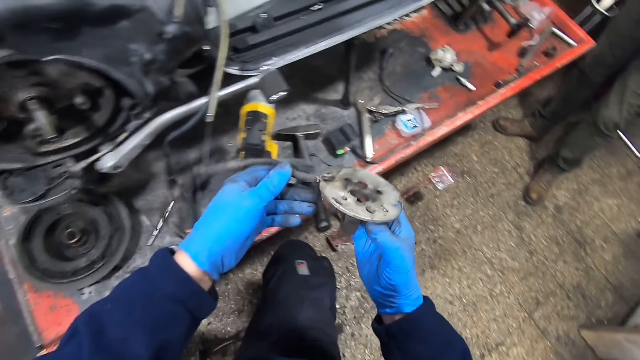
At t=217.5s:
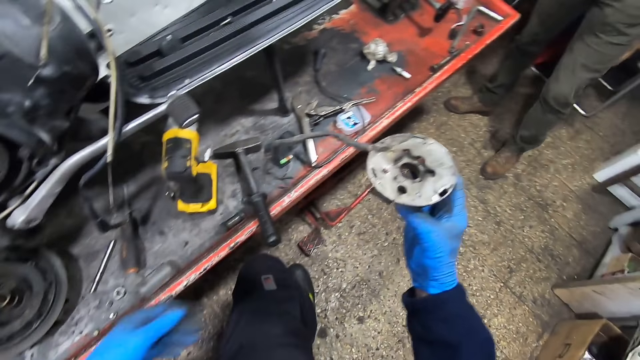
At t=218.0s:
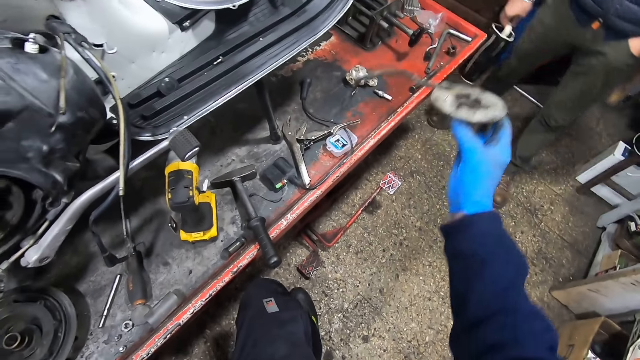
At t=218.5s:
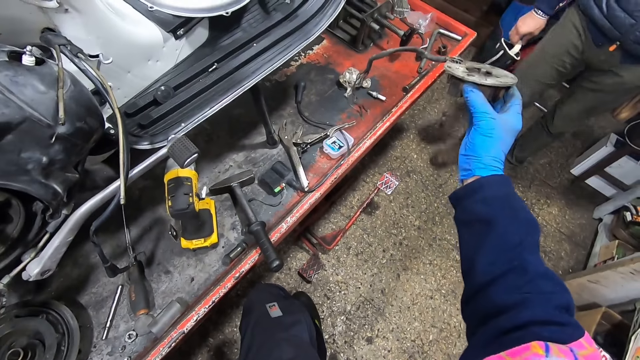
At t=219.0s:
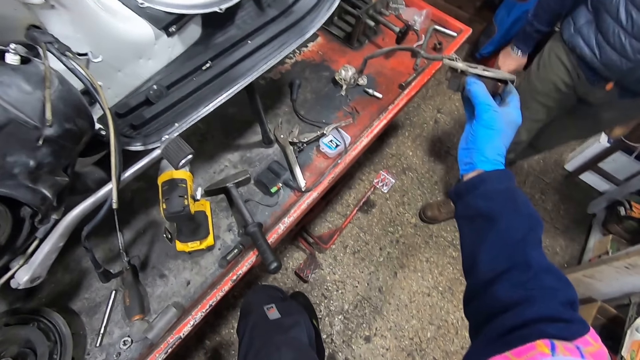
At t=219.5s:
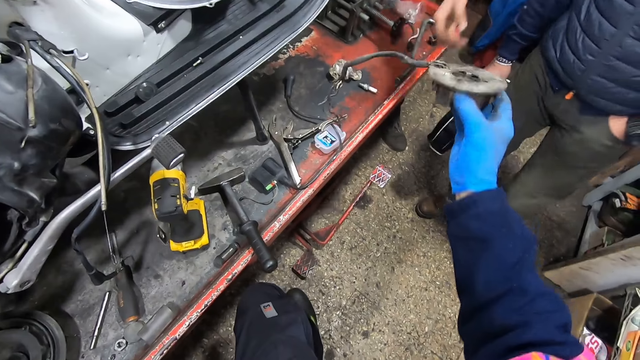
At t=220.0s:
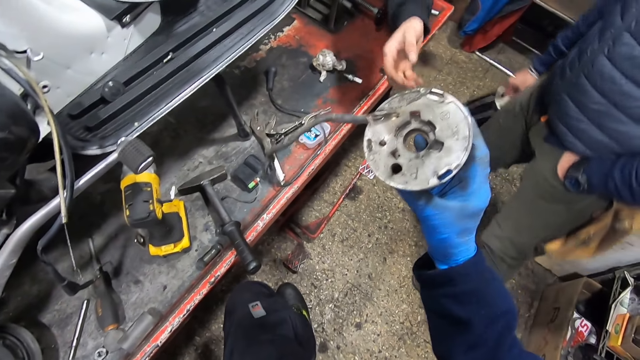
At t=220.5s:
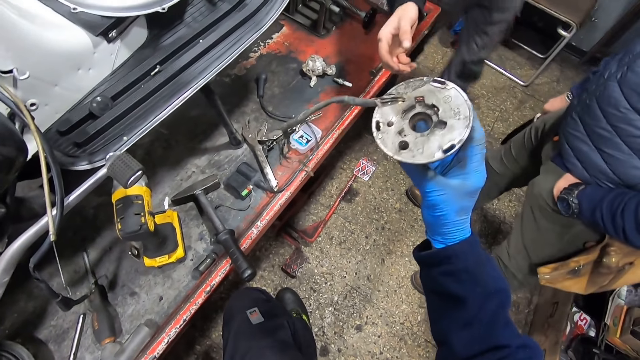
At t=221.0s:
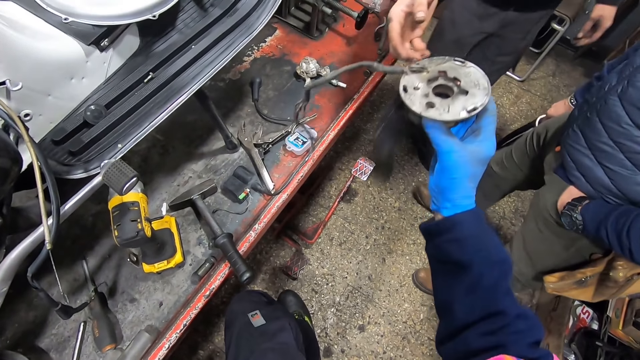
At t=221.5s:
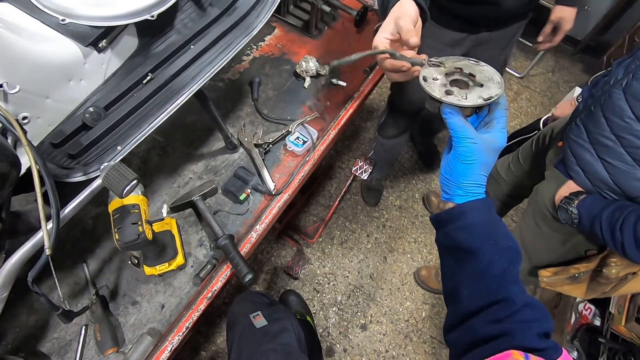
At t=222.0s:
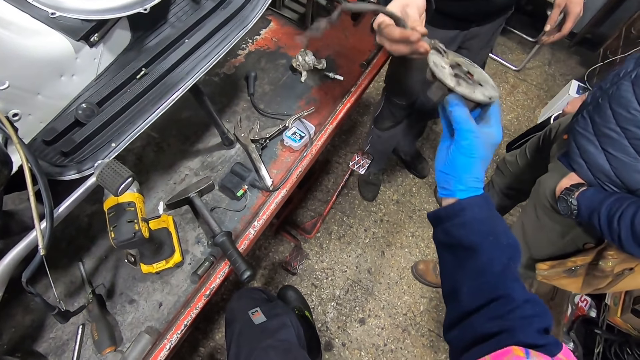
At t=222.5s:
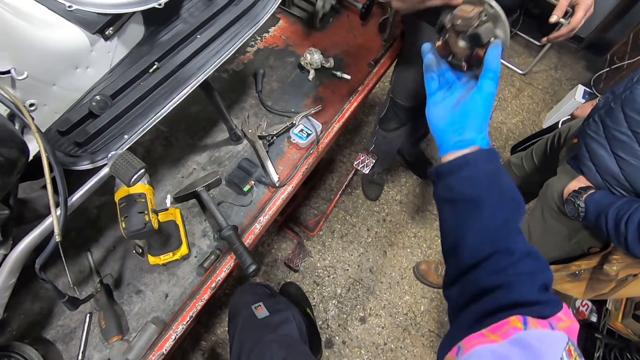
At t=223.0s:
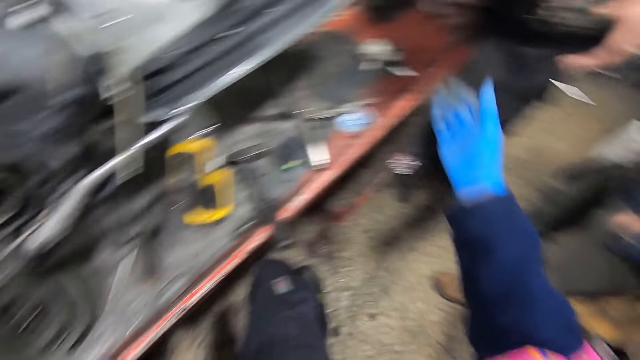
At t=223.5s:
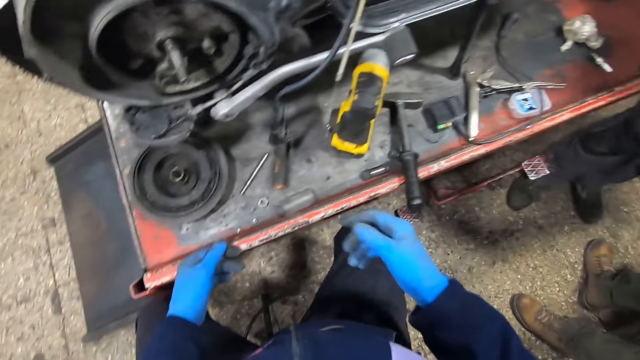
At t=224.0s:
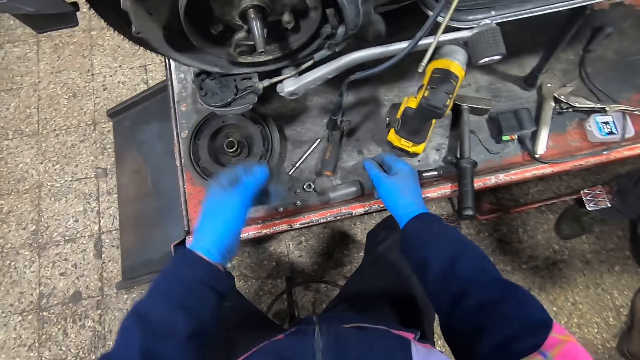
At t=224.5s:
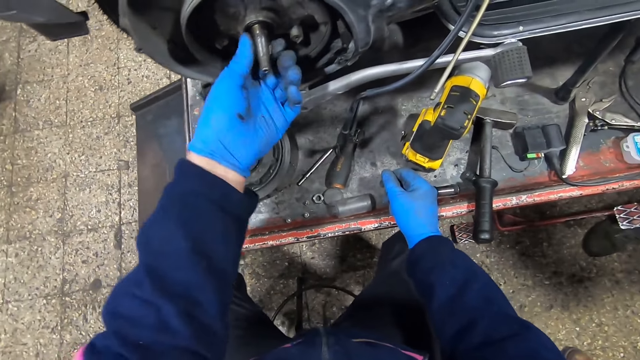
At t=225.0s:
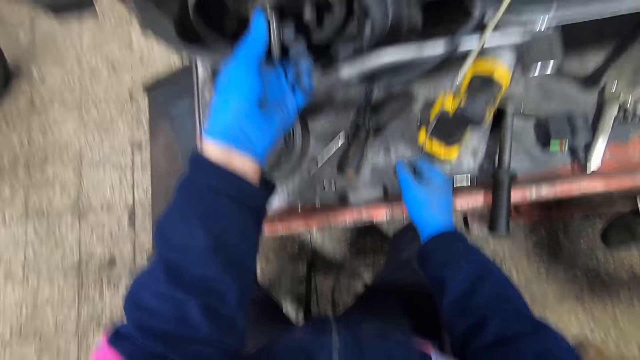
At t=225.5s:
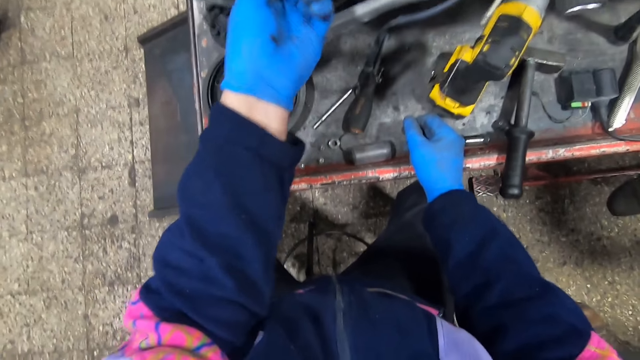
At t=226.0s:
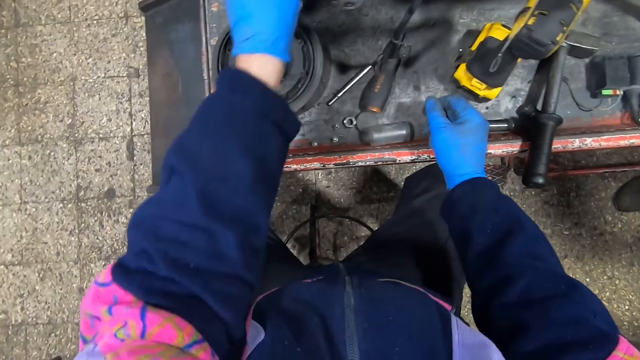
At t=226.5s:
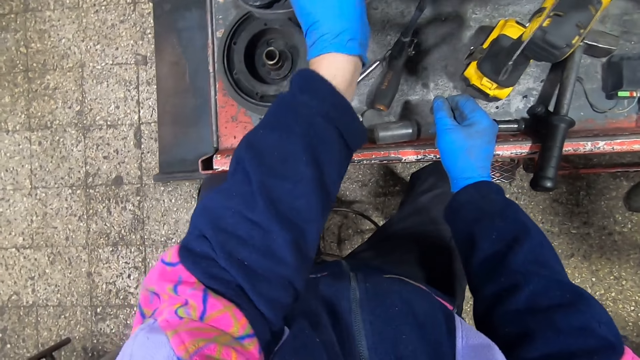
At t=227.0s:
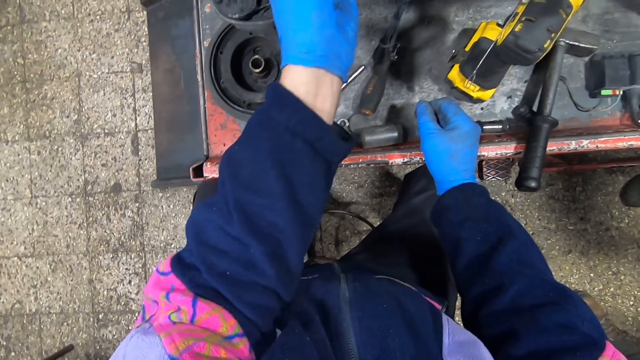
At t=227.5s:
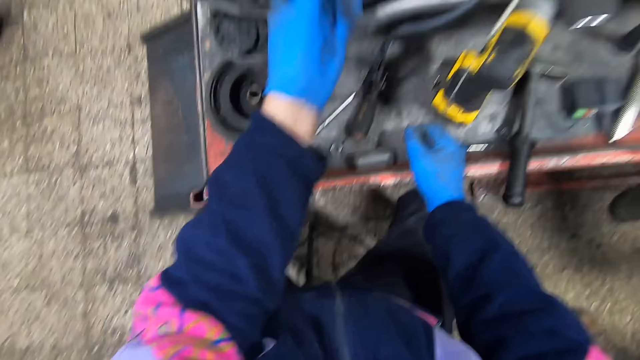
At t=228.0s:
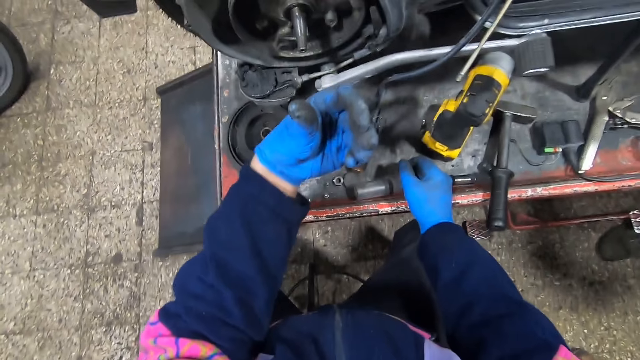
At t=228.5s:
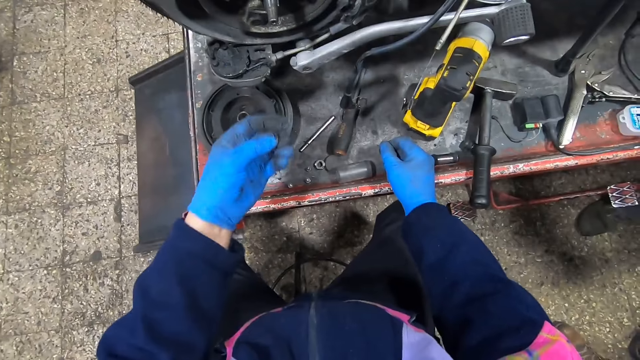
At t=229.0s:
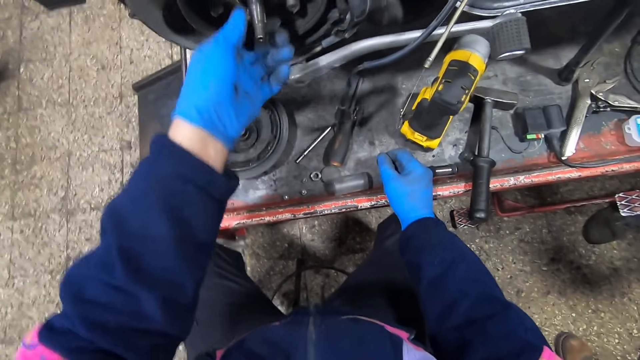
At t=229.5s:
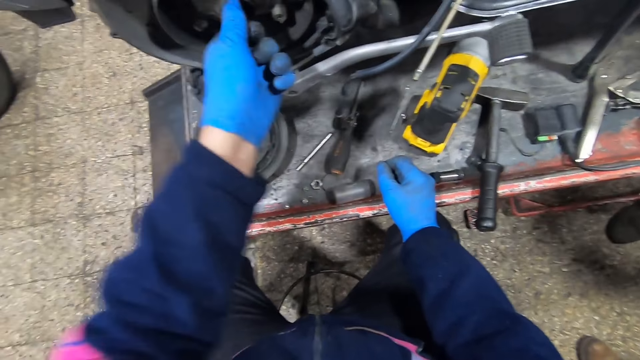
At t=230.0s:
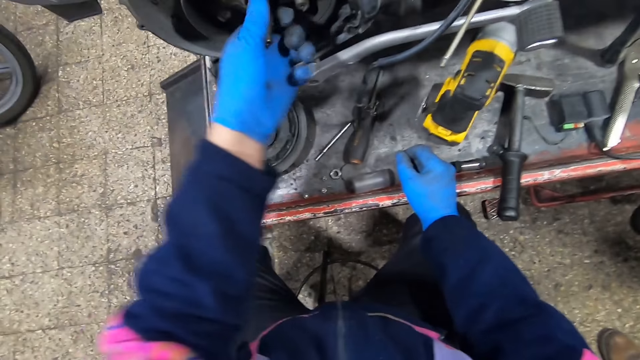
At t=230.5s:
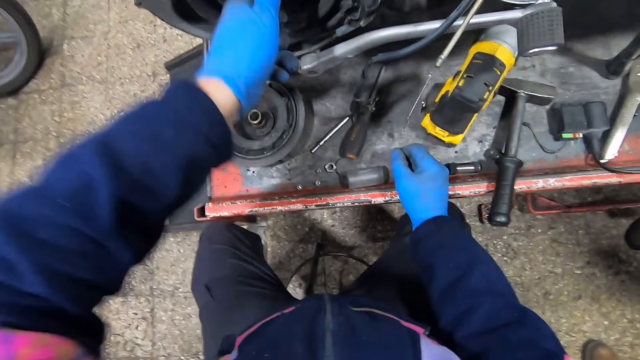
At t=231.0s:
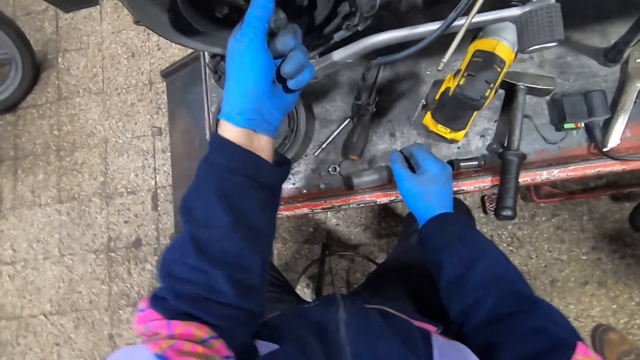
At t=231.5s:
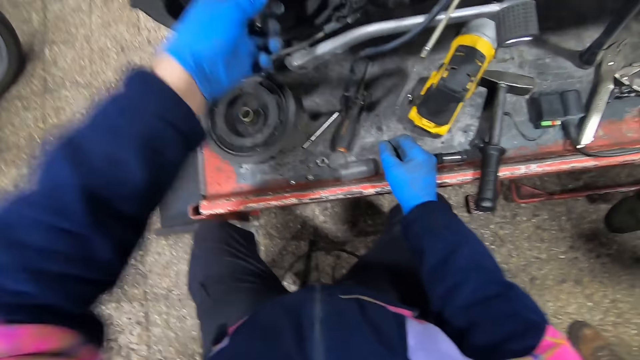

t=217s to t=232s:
The camera wearer stretches his hand with the piece of metal towards a person. The person moves closer. Another person stretches his hand towards the piece of metal. The first person moves back. The other person walks towards the camera wearer. The other person takes the piece of metal. The camera wearer gives the other person the regulator. He turns the piece of metal. He holds a wheel holder of the motorbike with his left hand. He looks at his hand. He turns the piece of metal.

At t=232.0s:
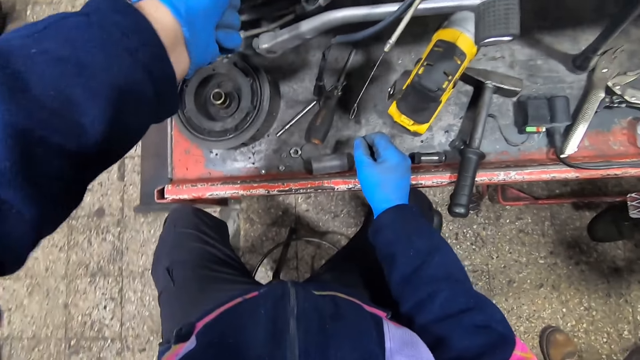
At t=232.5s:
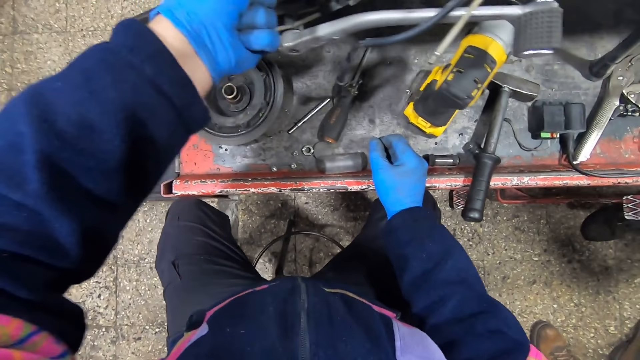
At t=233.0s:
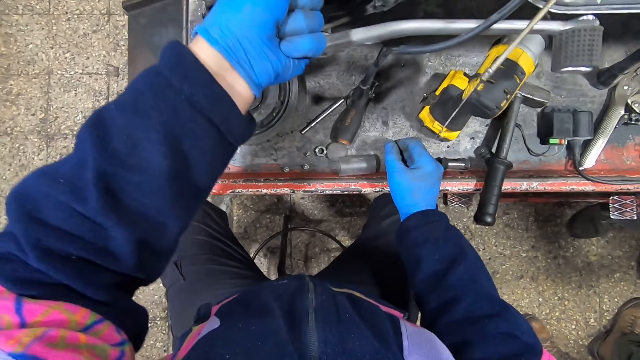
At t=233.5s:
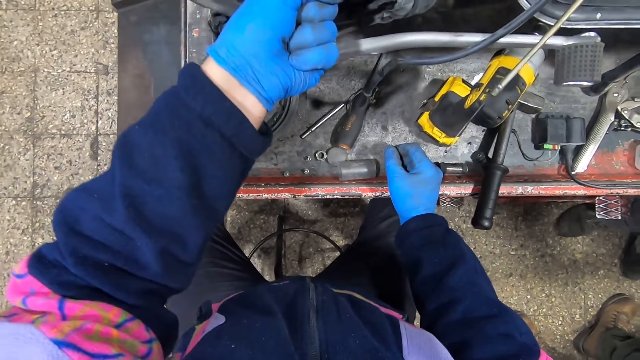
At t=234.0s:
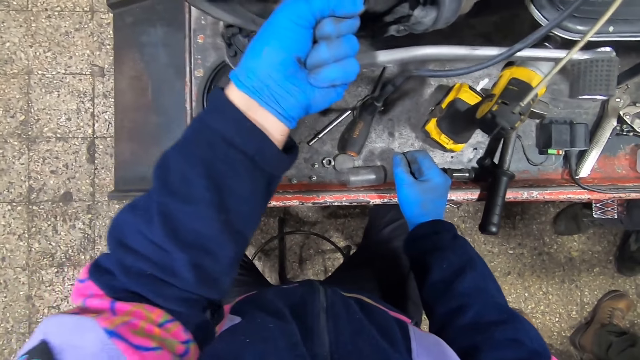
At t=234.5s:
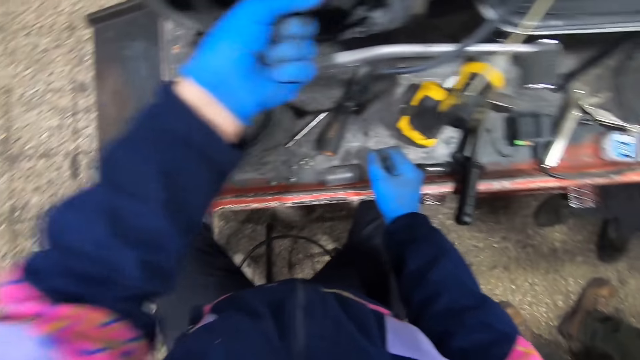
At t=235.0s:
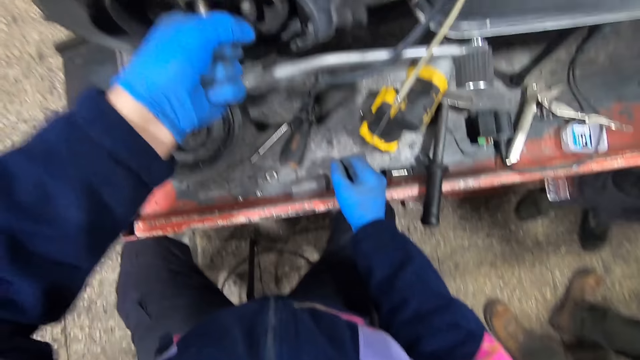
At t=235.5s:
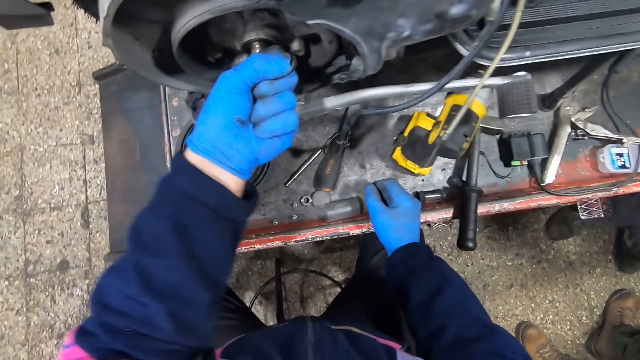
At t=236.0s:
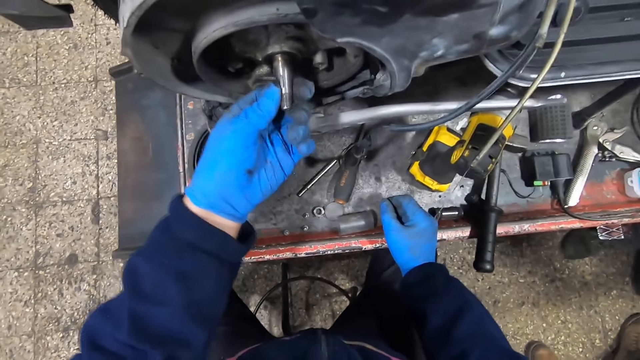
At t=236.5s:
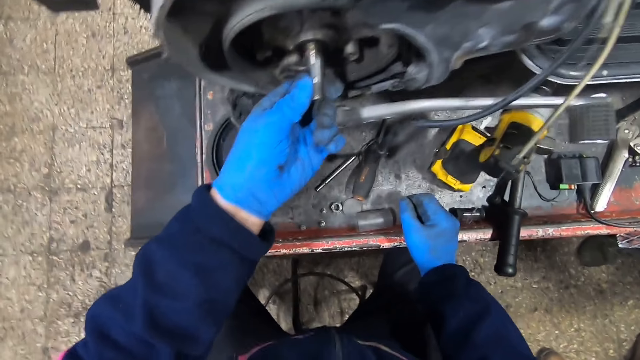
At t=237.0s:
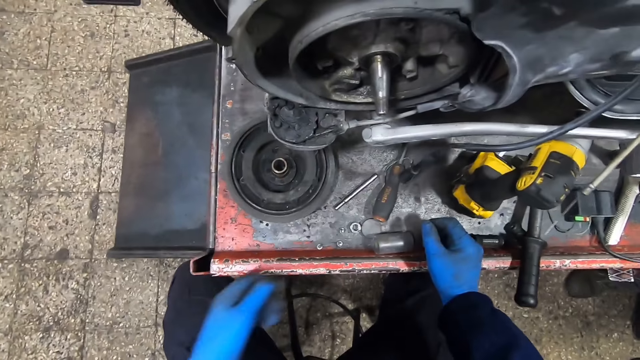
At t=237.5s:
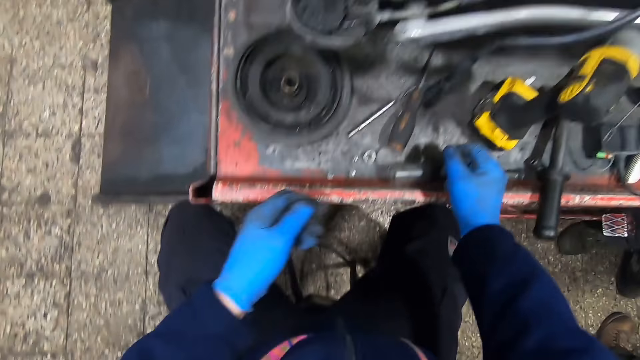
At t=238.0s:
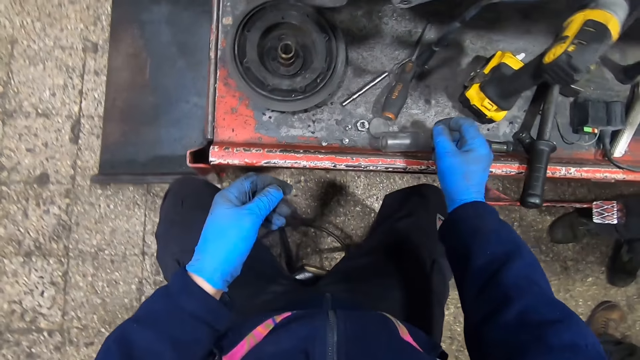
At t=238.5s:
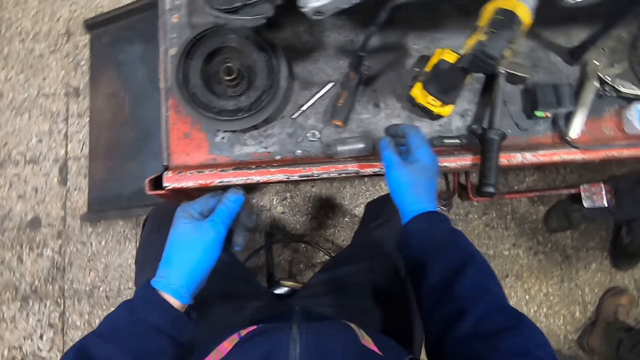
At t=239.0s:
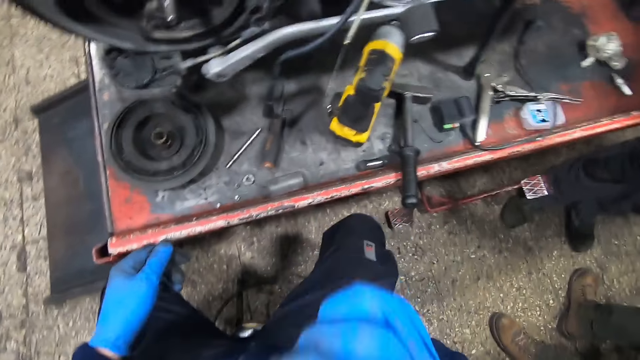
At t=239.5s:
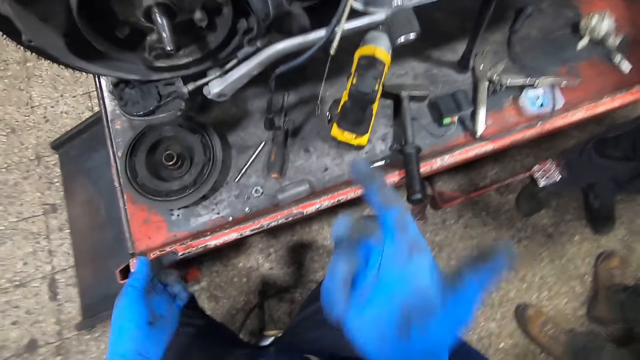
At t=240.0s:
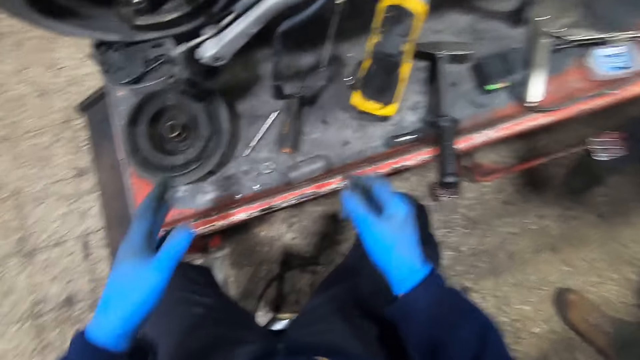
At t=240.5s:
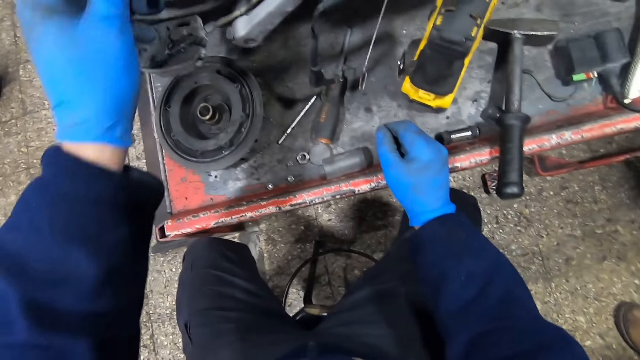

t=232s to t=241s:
The camera wearer does something. They touch the piece of metal.
